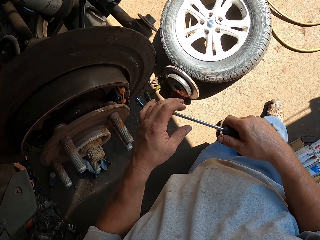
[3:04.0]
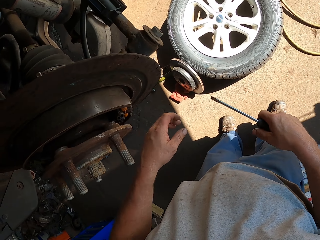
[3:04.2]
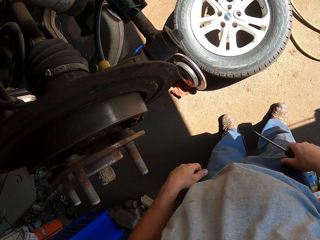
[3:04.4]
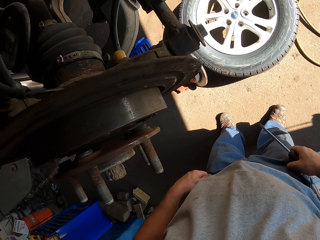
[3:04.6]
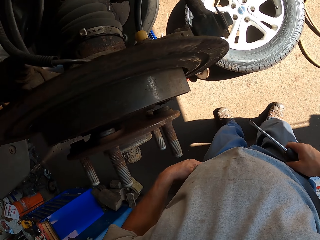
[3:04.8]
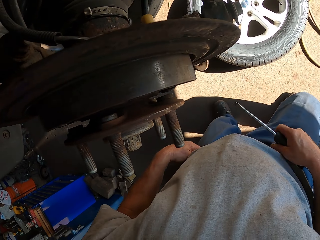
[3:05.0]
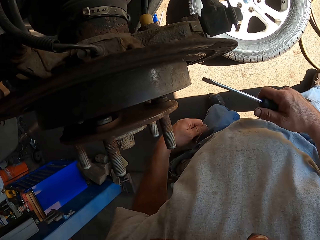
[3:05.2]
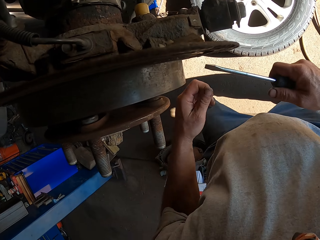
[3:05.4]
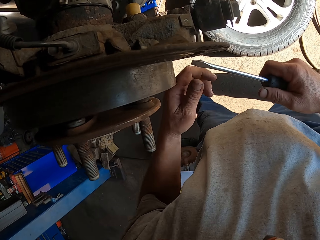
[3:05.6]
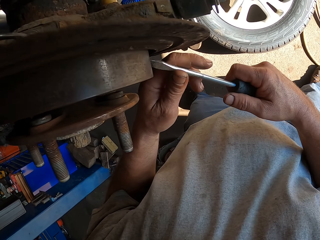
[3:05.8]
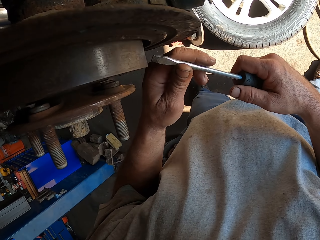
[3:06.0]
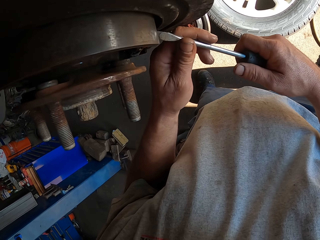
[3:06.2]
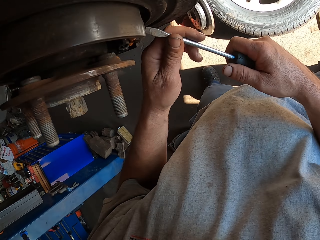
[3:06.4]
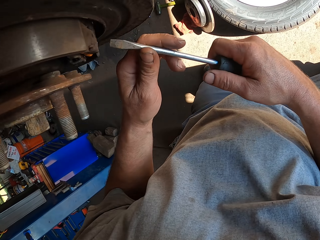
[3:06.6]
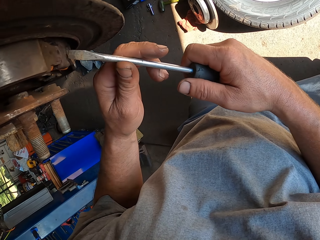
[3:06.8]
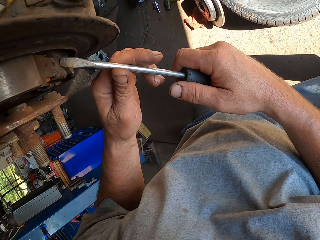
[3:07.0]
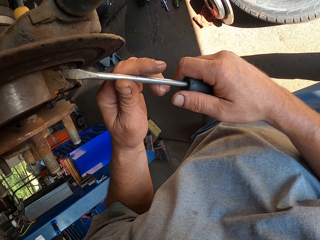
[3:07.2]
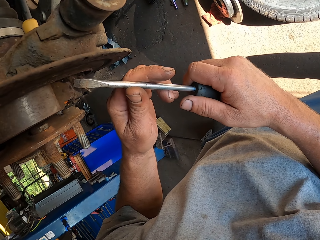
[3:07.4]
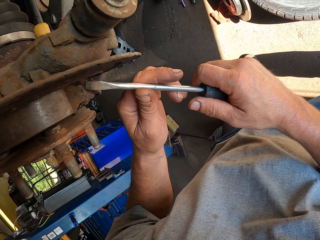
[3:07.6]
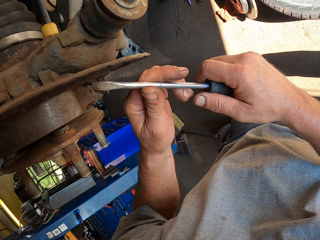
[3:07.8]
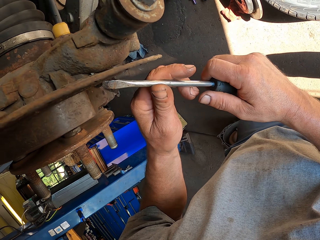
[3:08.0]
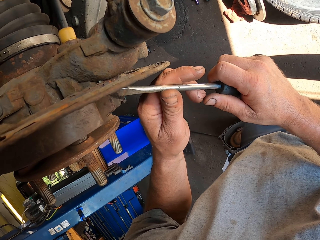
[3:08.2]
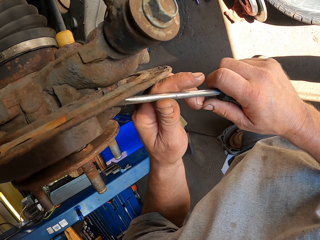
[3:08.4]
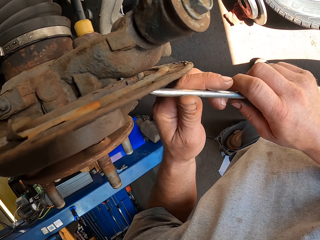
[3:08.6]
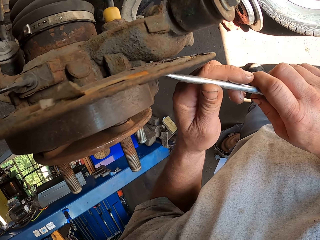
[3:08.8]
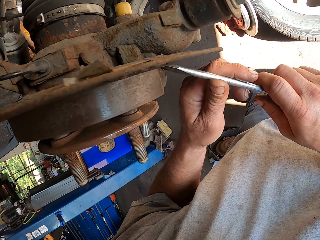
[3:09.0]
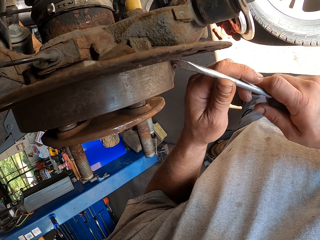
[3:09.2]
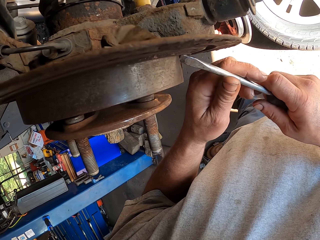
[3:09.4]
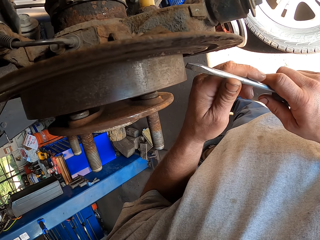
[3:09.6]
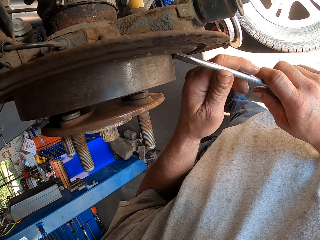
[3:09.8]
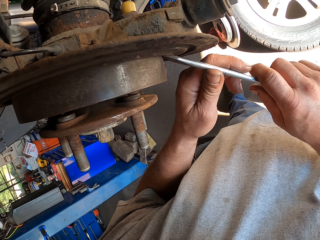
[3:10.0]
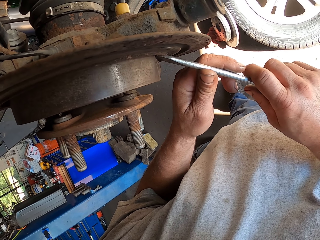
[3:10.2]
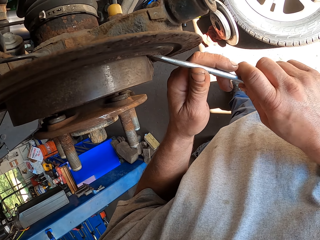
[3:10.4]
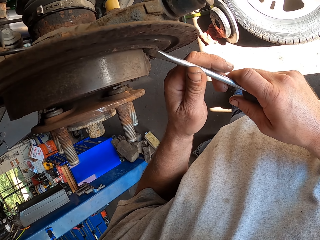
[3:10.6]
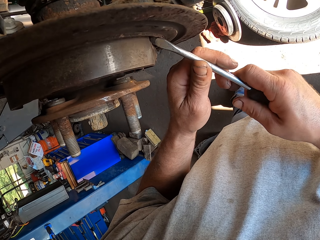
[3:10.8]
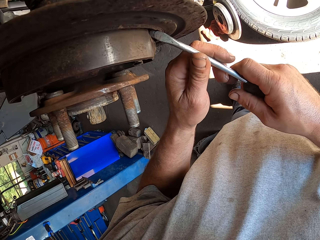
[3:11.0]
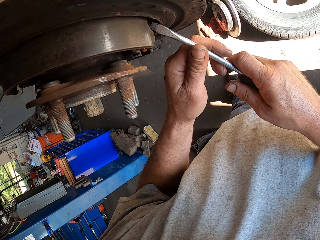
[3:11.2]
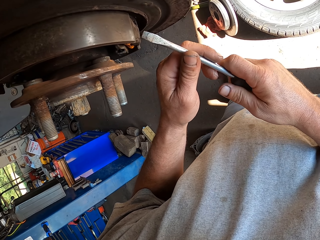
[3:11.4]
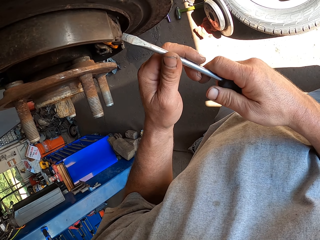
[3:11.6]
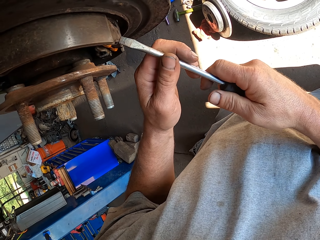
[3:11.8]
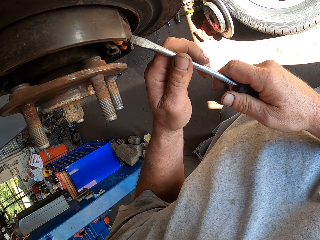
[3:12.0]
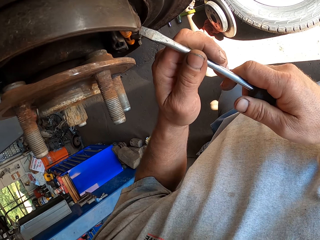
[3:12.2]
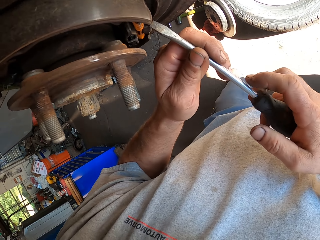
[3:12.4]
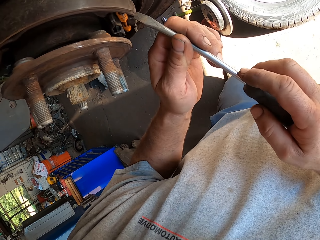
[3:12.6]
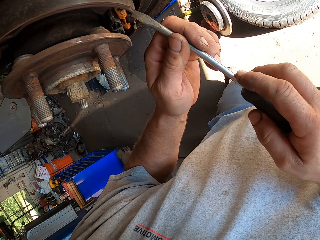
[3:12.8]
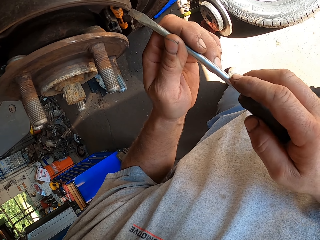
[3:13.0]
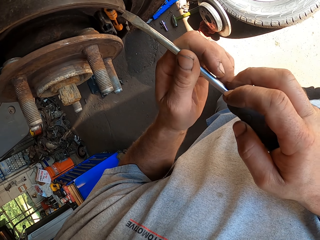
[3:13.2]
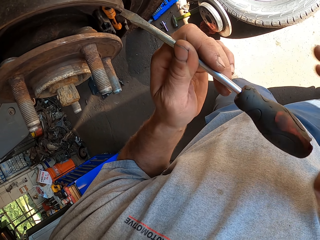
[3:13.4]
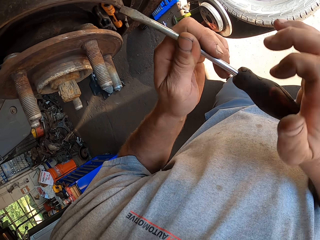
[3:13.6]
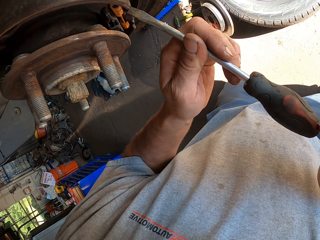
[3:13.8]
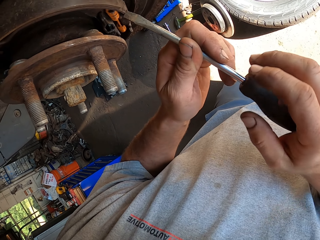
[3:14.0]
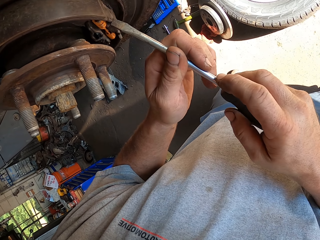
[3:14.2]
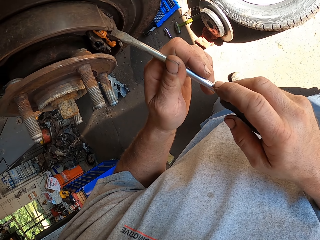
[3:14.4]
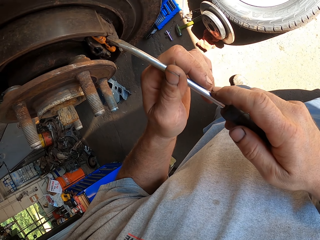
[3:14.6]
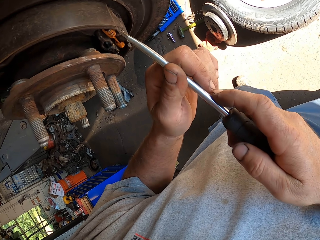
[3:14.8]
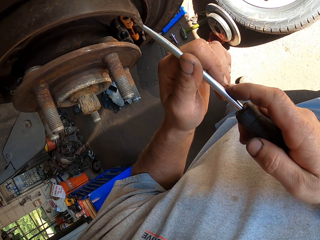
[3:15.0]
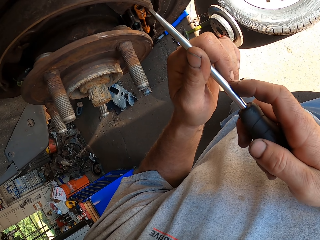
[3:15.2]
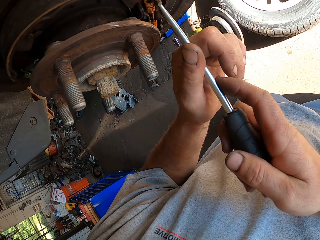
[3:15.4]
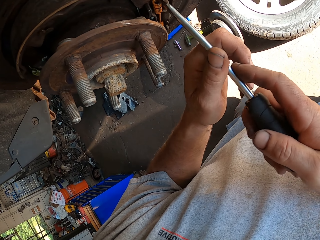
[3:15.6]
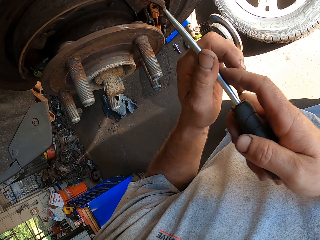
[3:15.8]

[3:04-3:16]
The camera wearer looks around. He adjusts his trousers with both hands in the room. He holds a screwdriver with both hands. He fixes a wheel bearing with the screwdriver. He fixes the screwdriver in the wheel bearing with the right hand.

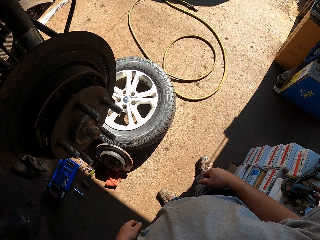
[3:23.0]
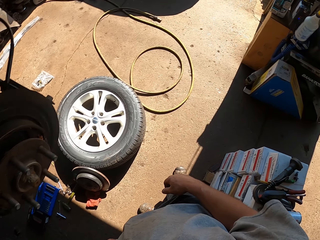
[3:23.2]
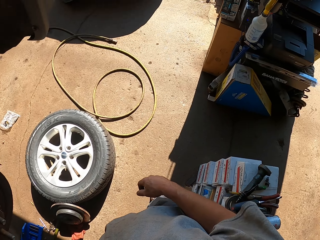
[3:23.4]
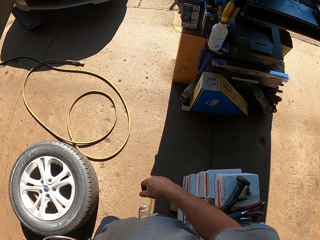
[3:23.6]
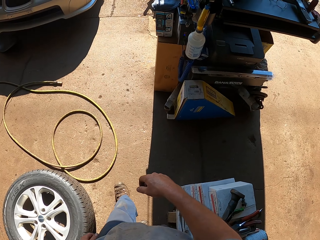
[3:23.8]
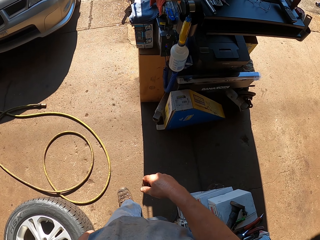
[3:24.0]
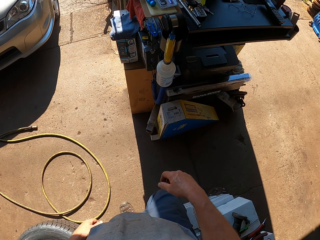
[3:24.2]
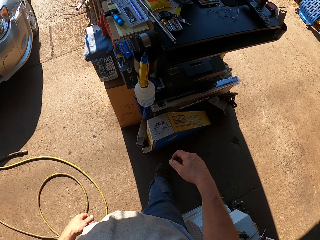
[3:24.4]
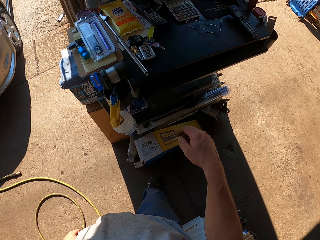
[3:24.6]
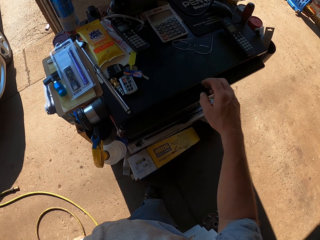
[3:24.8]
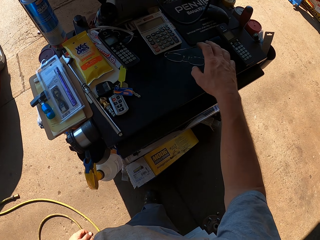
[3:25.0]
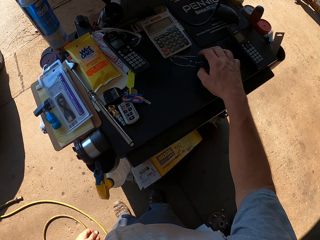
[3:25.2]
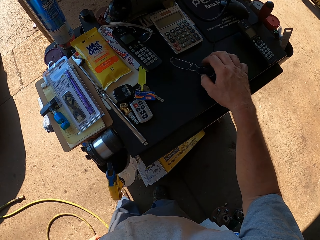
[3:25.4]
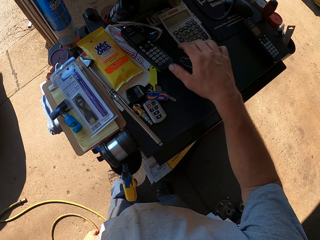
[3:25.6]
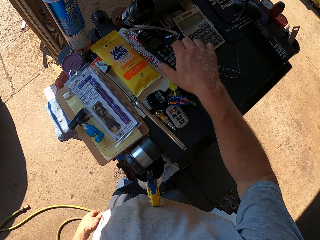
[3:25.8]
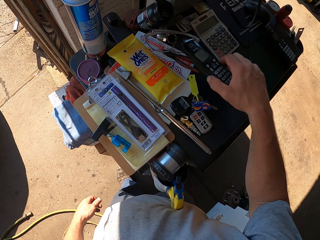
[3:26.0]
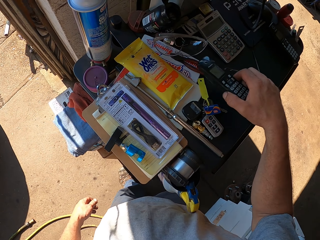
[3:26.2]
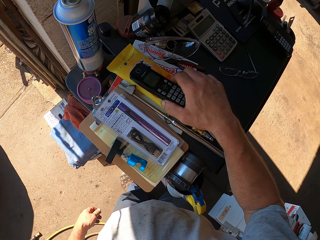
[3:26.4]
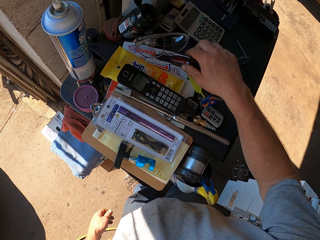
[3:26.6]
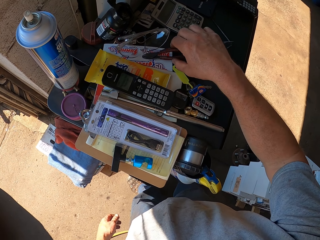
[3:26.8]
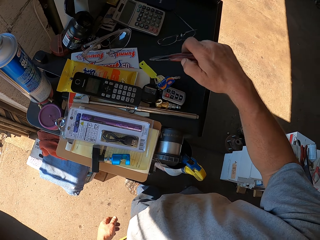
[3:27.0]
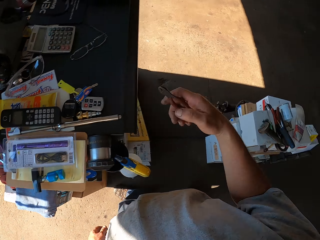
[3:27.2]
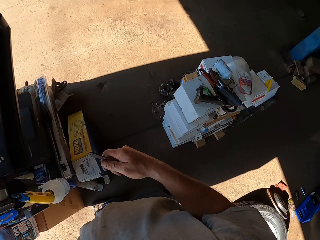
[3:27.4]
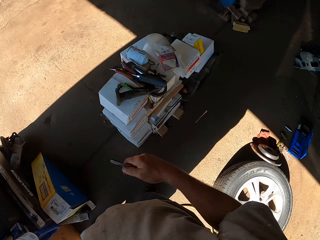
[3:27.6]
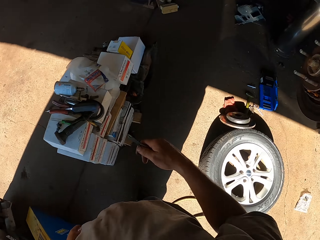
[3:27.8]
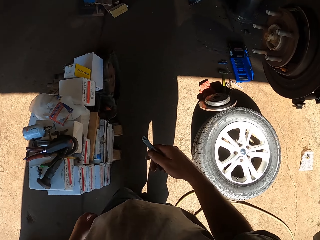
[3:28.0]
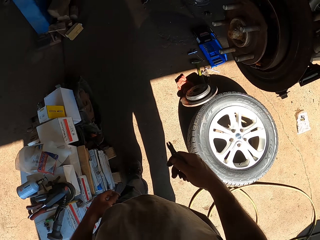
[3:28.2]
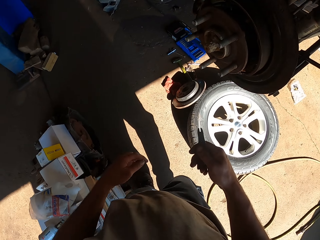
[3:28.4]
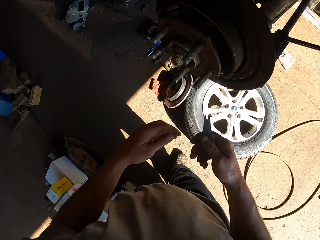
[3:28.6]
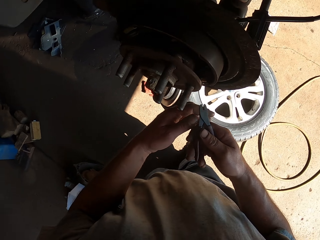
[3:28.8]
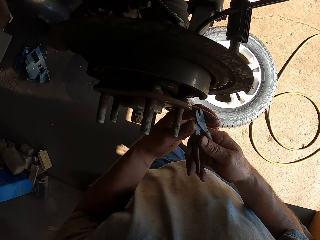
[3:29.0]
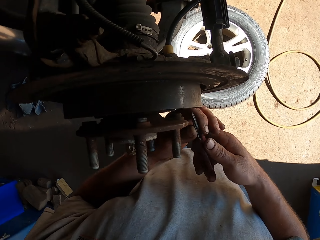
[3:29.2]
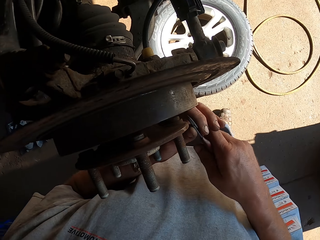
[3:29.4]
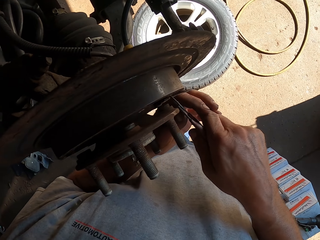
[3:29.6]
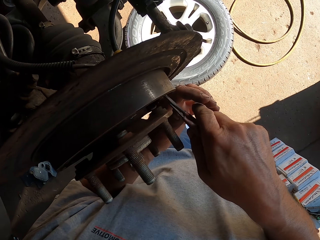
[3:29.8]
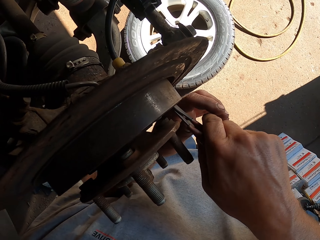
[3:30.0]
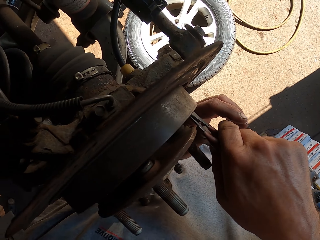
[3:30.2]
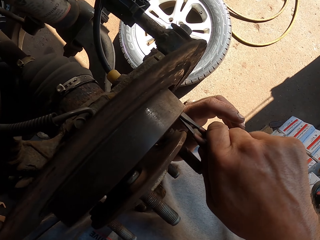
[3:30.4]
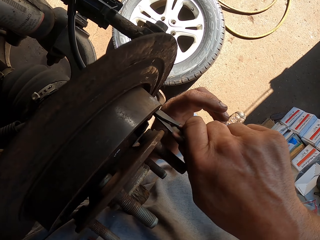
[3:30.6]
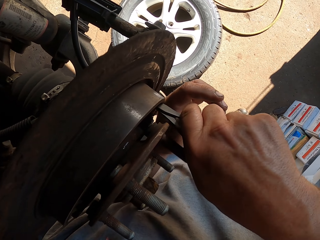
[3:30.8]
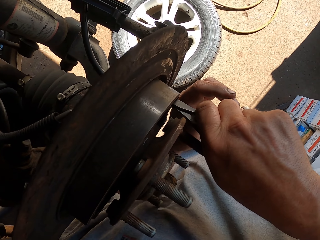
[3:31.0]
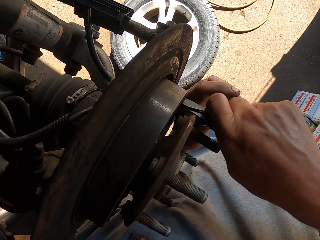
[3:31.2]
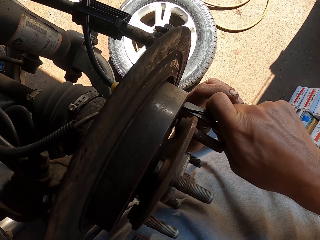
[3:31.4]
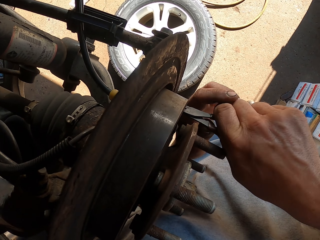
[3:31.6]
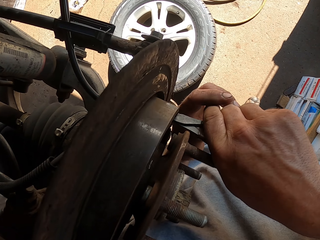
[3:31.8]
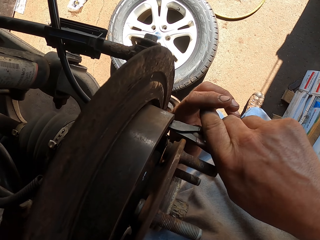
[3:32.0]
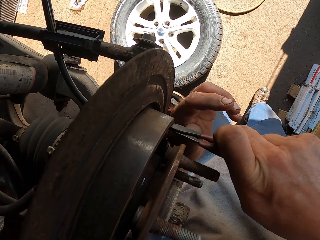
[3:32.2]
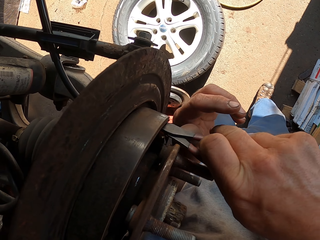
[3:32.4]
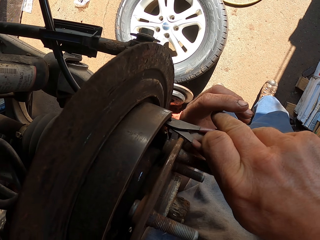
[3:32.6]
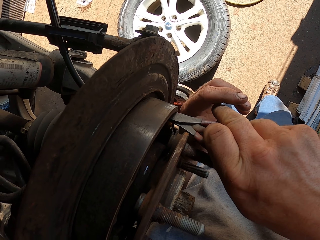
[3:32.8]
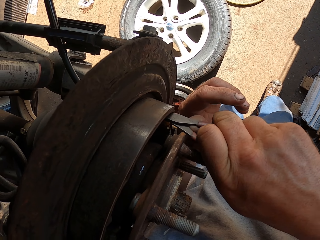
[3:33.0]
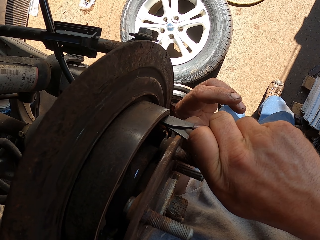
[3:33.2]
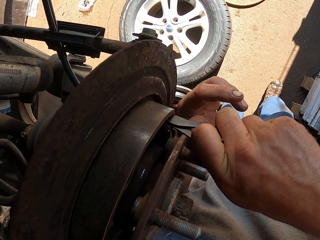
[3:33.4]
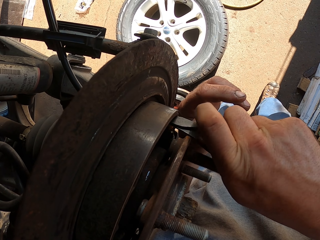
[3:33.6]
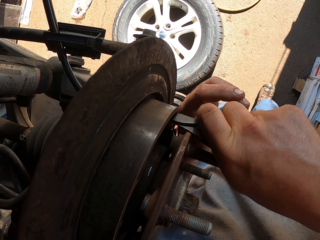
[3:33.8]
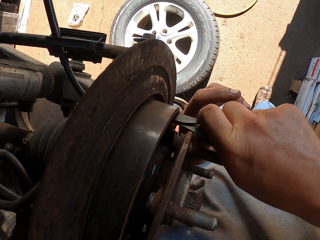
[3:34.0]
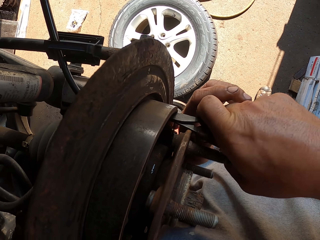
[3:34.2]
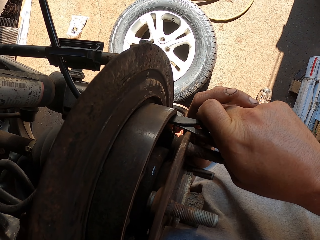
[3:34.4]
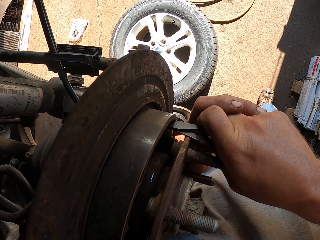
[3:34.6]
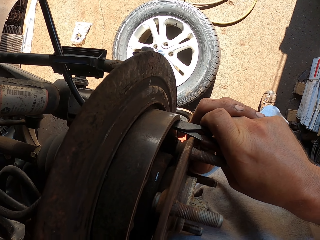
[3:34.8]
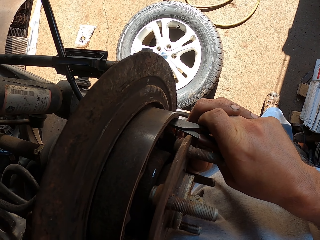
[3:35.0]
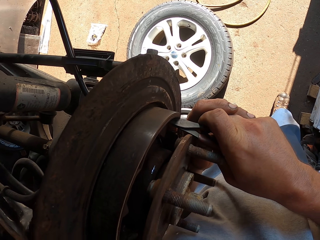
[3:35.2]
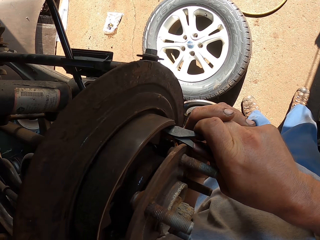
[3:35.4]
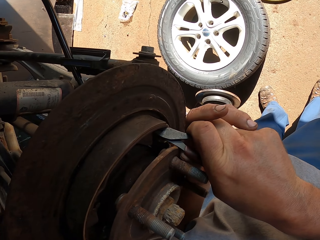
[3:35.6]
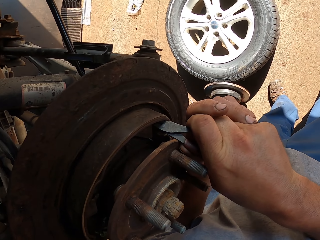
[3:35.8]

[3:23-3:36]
The camera wearer walks around in the garage. They touch a pair of glasses with the right hand. They pick up a cellphone on the table. They hold a remote. They place the cellphone on the table. They pick up pliers on the table. They hold the pliers with both hands. They fix a wheel bearing with the pliers.
